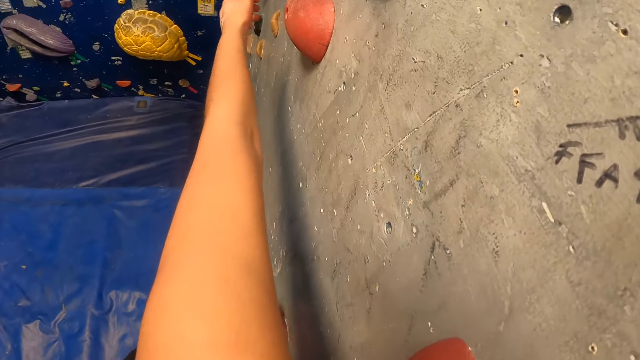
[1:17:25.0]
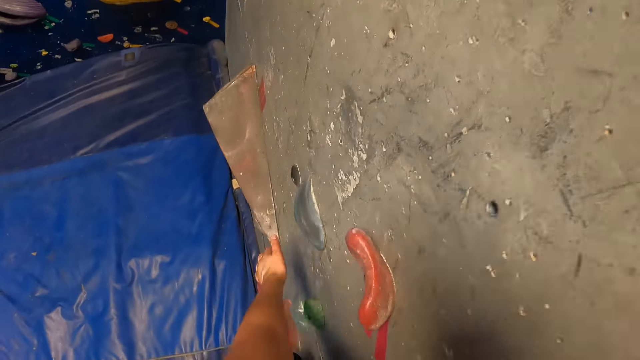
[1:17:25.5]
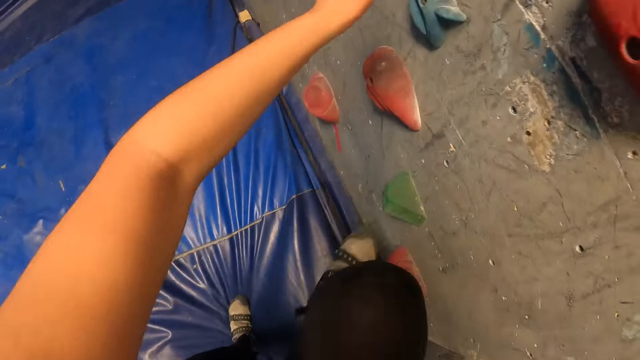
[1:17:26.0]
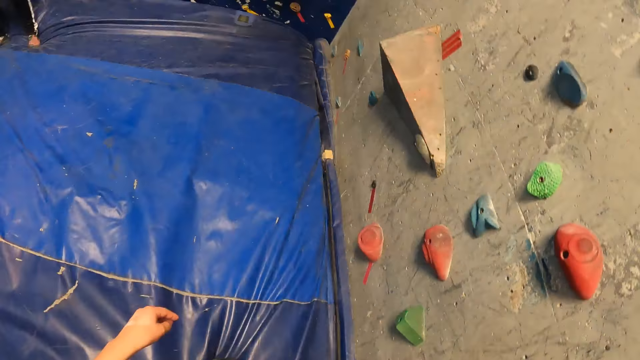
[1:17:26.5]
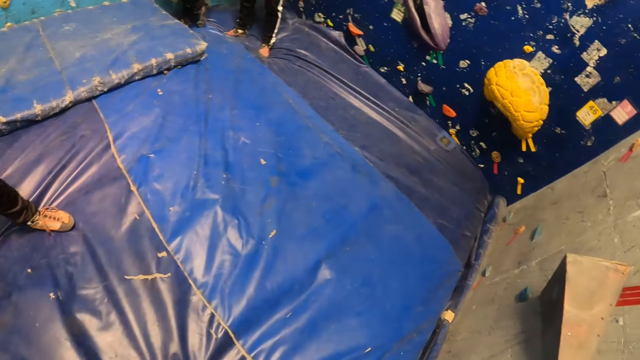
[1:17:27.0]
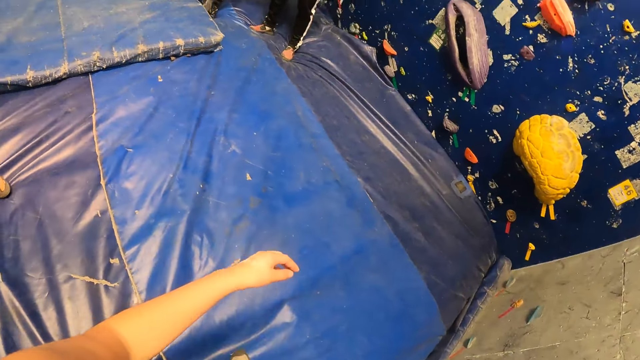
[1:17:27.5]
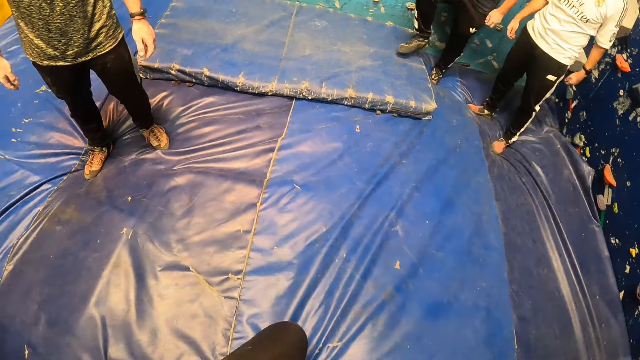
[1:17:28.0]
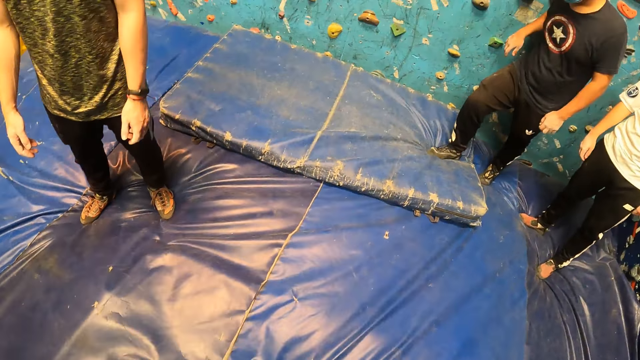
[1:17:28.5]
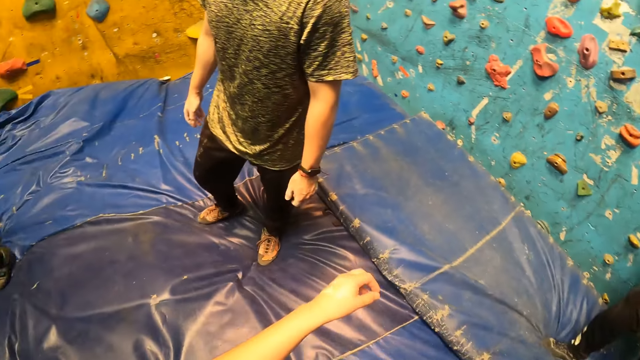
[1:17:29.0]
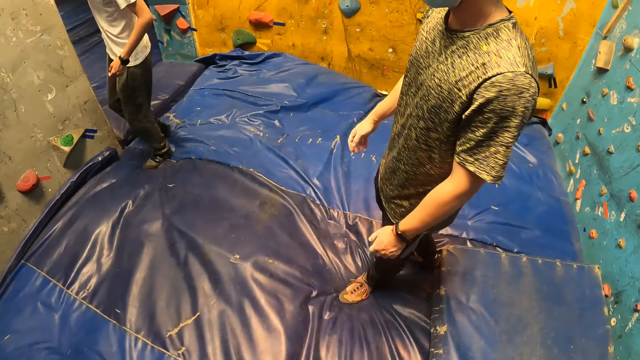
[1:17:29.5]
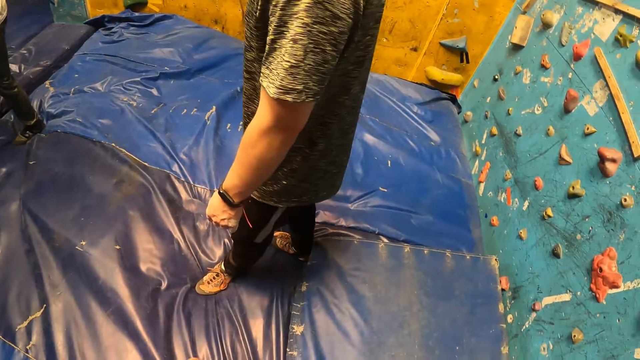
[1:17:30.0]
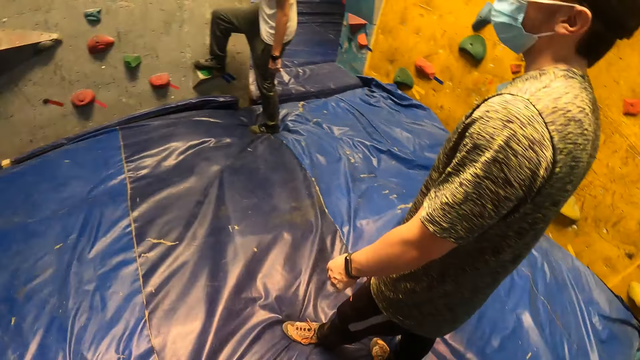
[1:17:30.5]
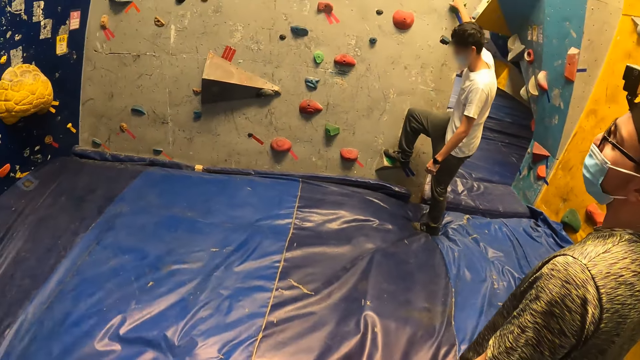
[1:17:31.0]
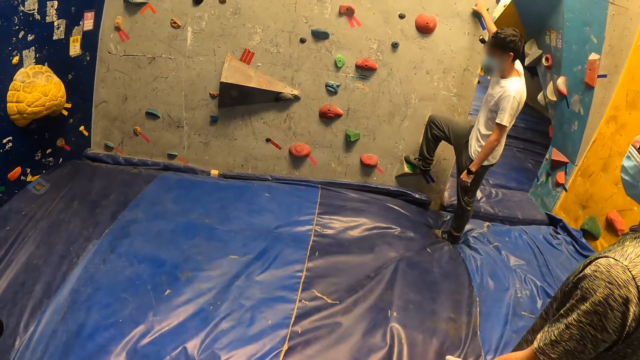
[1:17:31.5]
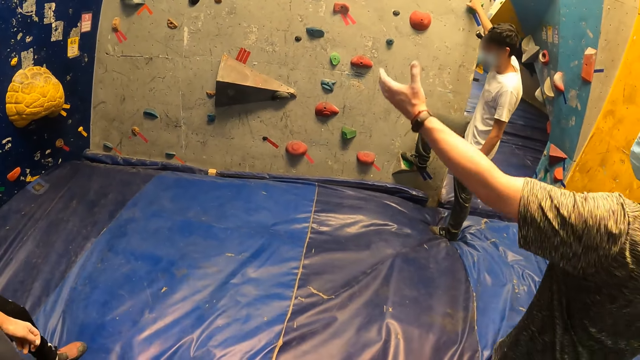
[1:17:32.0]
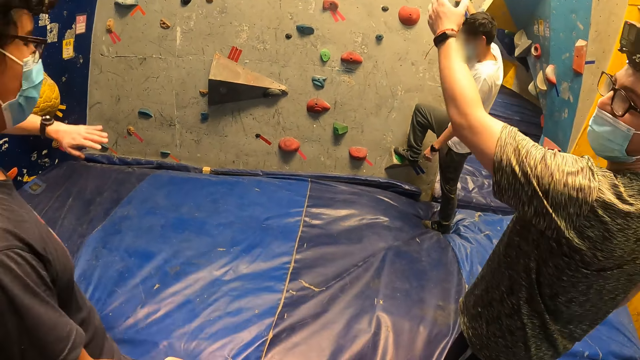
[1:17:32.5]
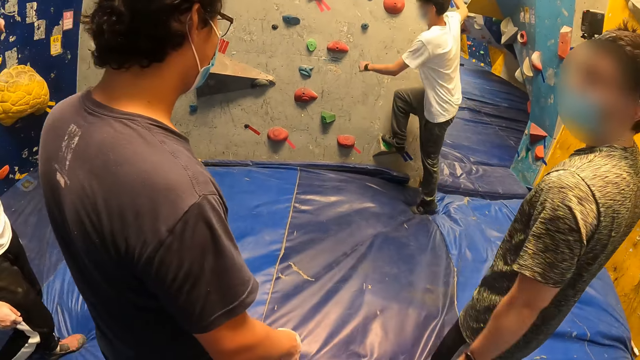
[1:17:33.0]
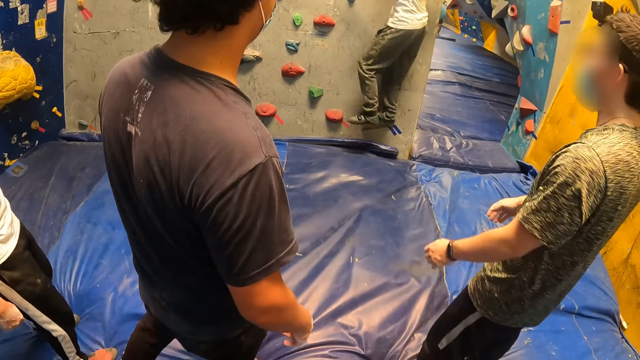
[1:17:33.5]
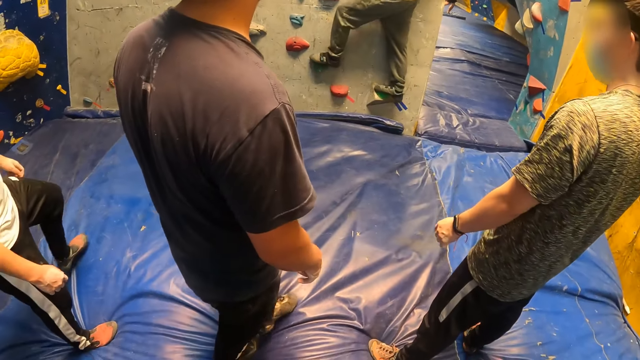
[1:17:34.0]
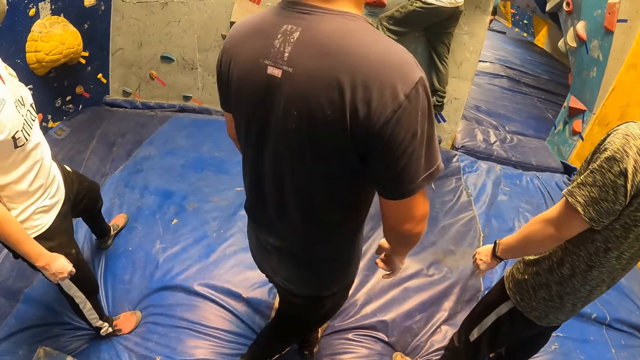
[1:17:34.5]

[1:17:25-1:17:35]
The camera wearer jumps down on a climbing wall mat. They walk towards the climbing wall game. A man climbs a wall with his right hand. The camera wearer looks around the climbing wall game.

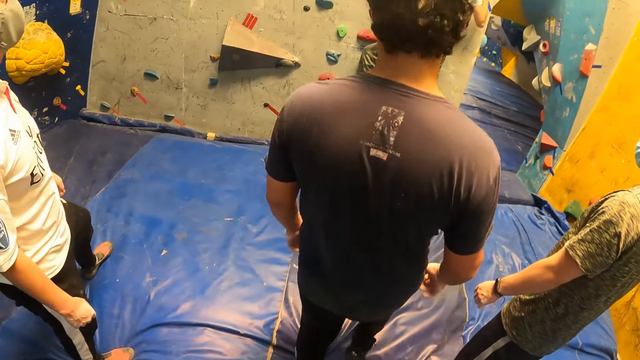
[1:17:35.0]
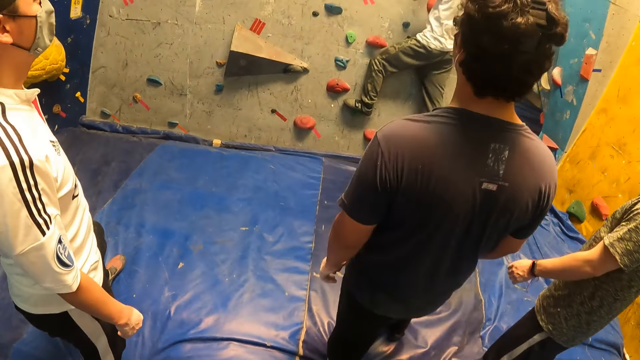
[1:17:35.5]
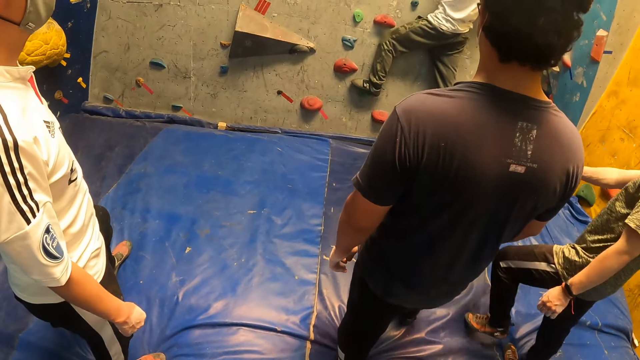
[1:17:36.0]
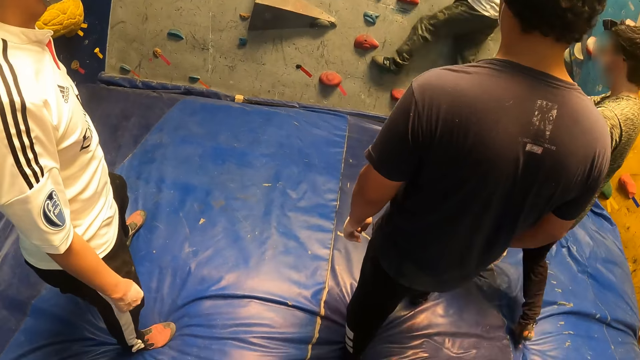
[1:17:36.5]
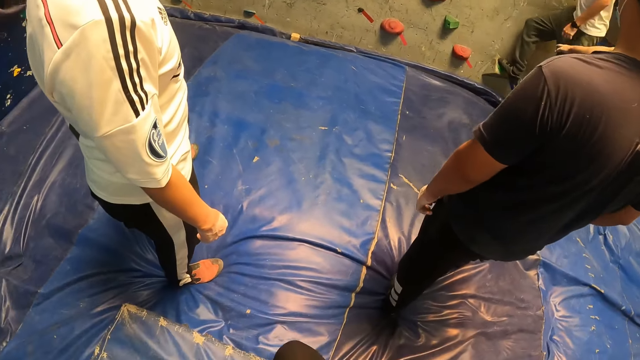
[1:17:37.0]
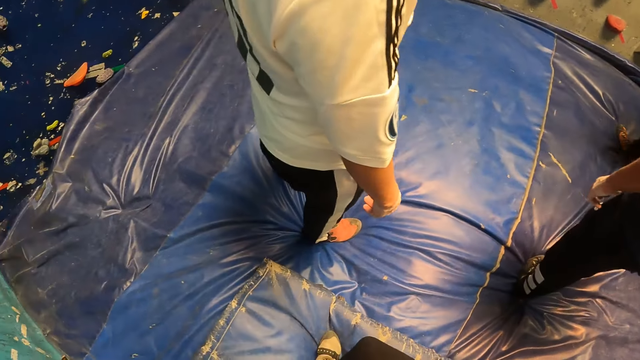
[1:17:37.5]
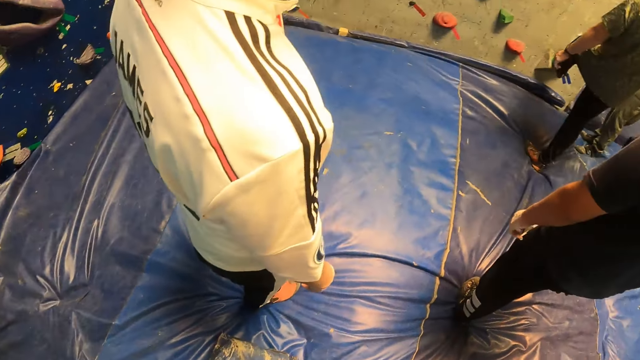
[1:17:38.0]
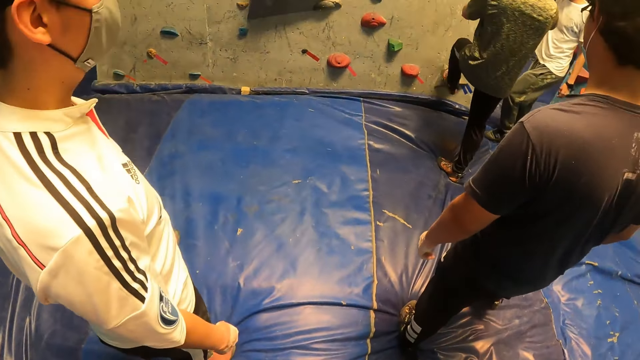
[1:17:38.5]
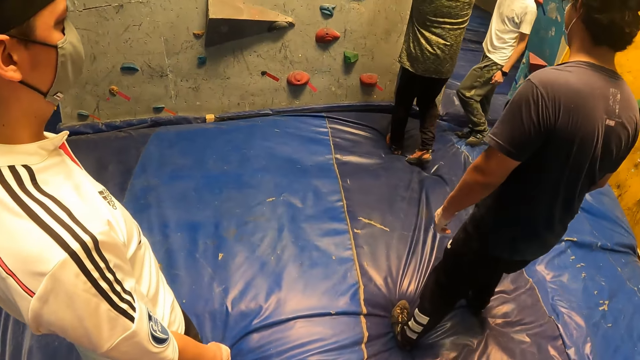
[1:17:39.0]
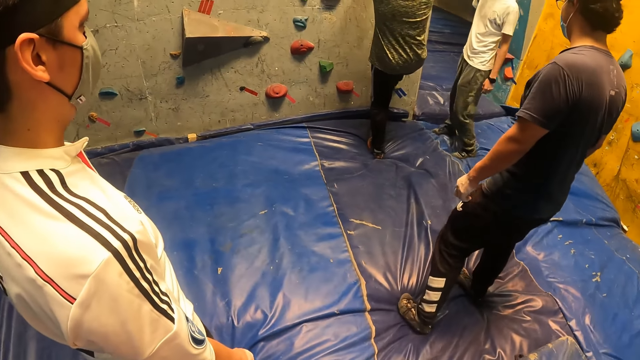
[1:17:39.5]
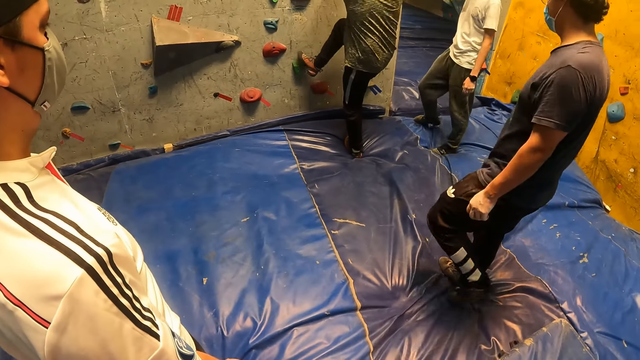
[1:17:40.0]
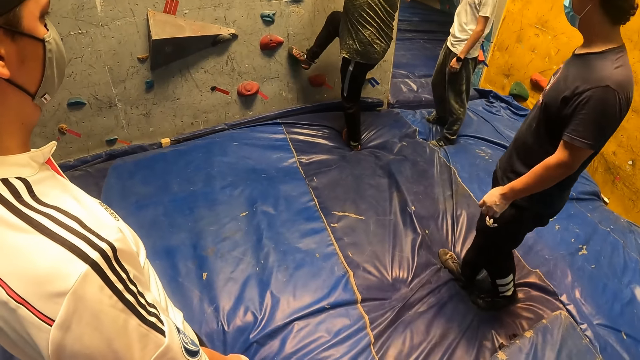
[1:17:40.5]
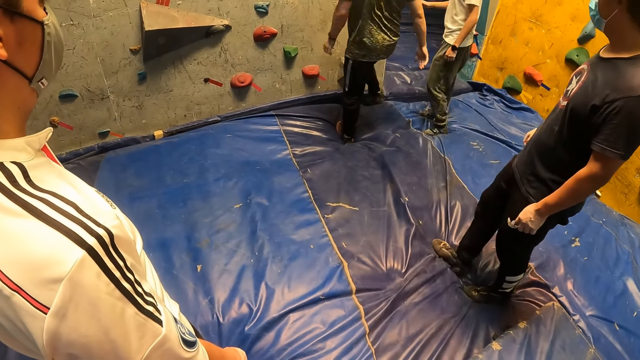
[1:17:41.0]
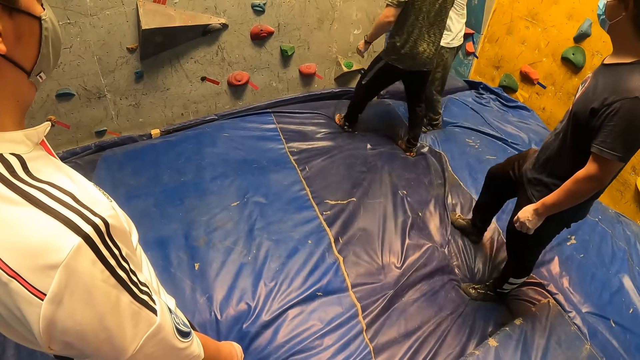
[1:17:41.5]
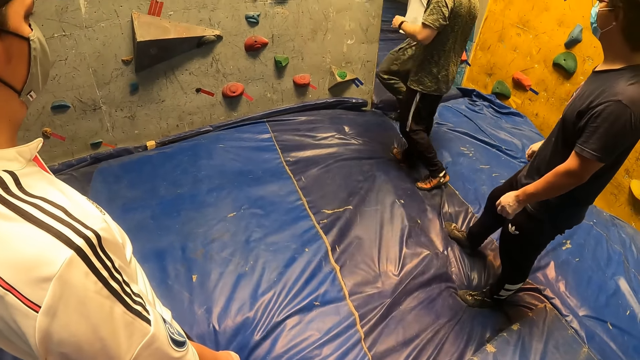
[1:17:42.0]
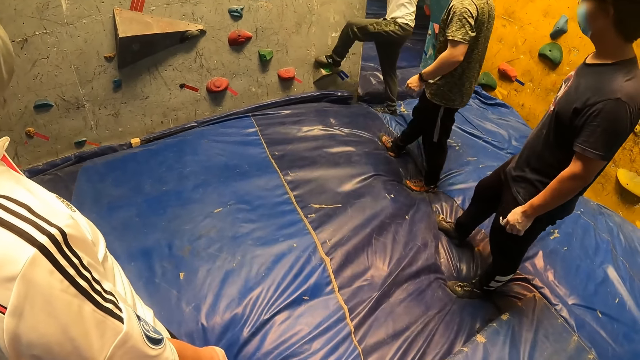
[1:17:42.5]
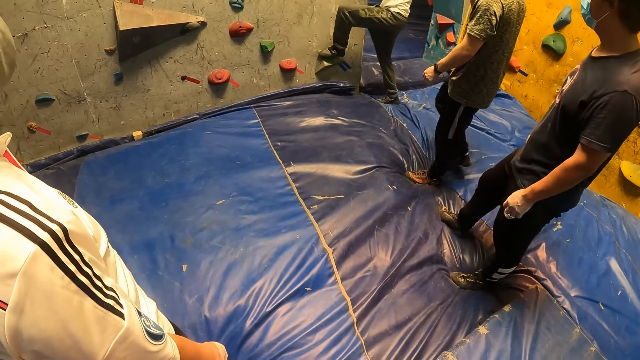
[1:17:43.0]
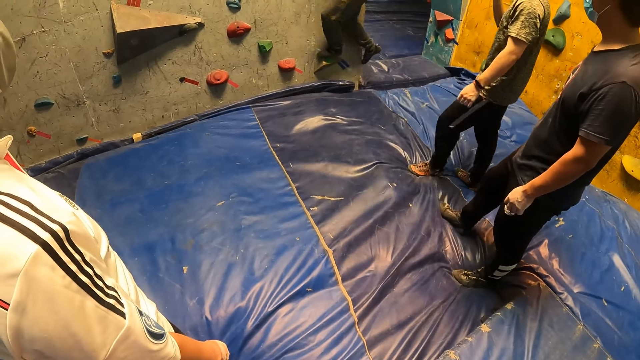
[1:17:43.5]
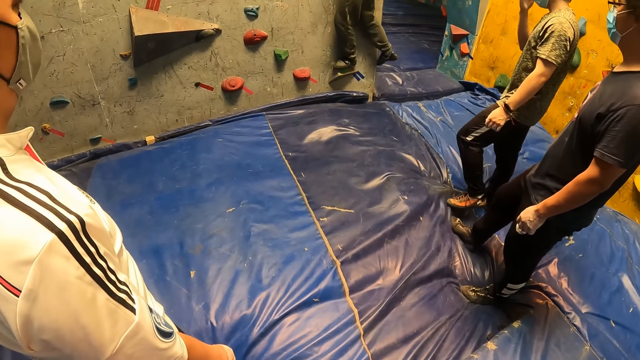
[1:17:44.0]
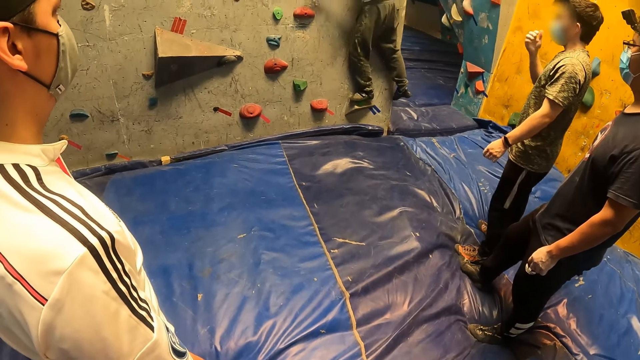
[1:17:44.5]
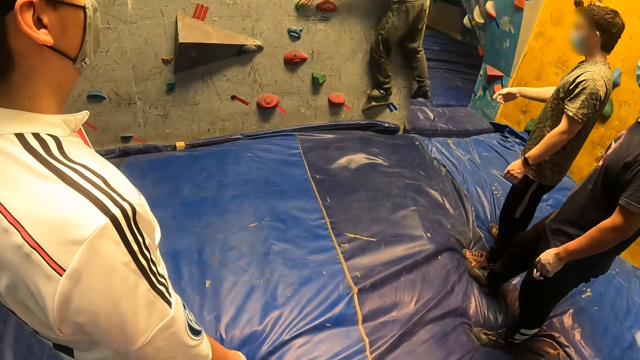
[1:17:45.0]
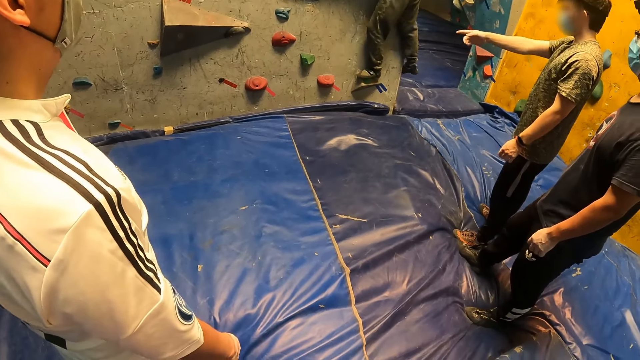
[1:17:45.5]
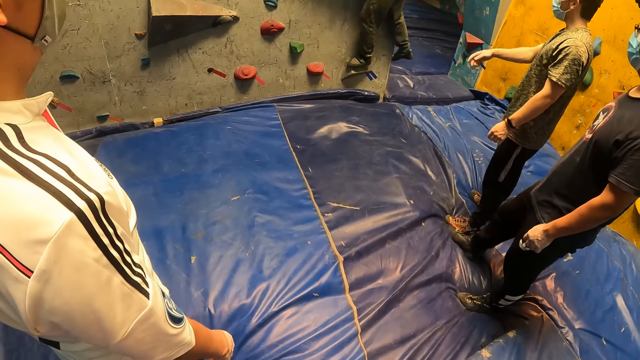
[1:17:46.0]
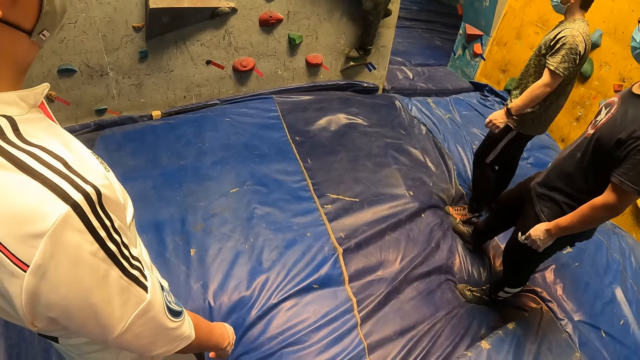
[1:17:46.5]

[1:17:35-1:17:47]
The man comes down the wall and steps on the wall climbing mat. Another man touches the stones on the wall with both hands. The first man climbs the wall with both hands.
